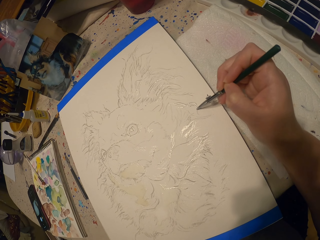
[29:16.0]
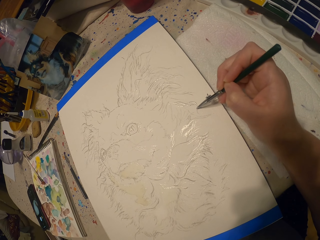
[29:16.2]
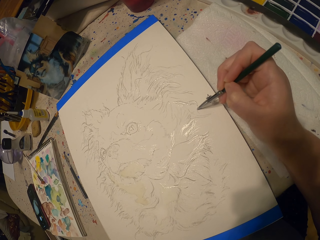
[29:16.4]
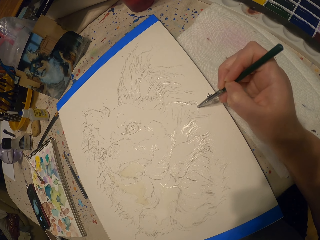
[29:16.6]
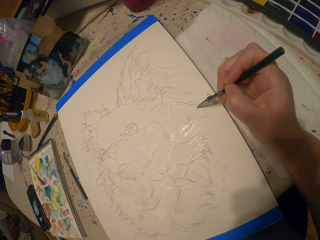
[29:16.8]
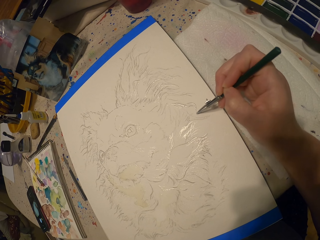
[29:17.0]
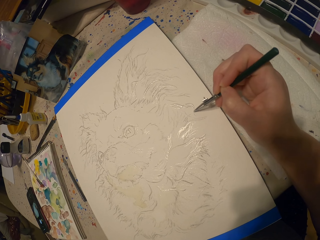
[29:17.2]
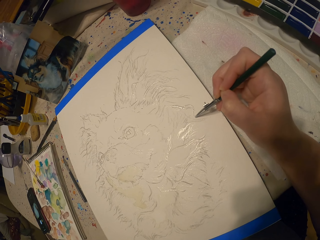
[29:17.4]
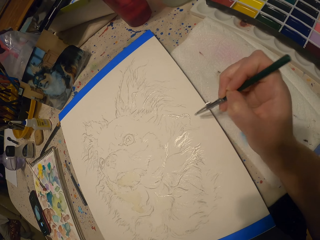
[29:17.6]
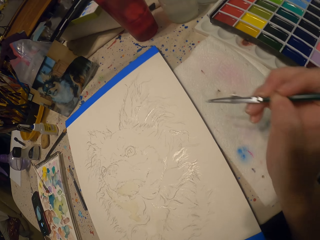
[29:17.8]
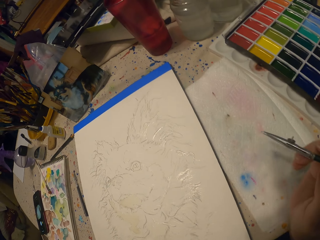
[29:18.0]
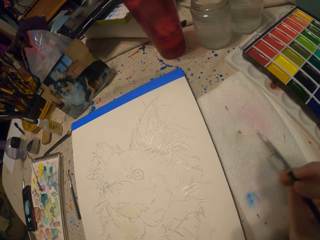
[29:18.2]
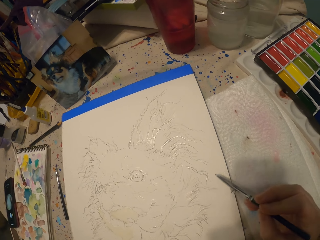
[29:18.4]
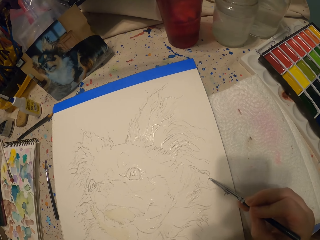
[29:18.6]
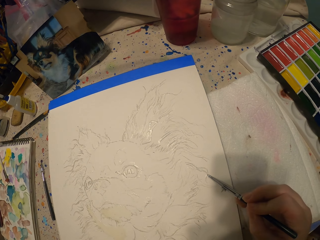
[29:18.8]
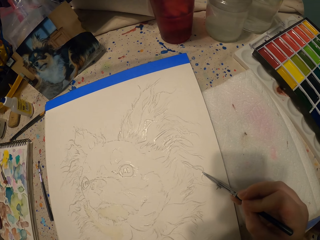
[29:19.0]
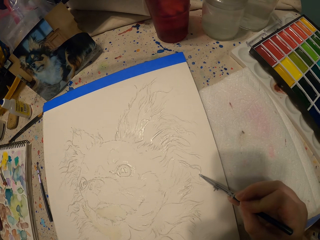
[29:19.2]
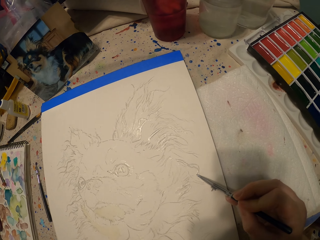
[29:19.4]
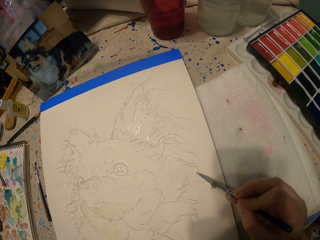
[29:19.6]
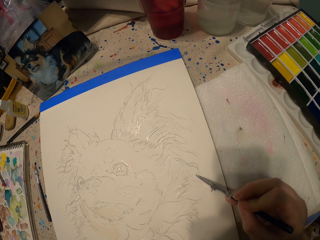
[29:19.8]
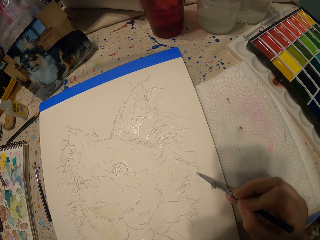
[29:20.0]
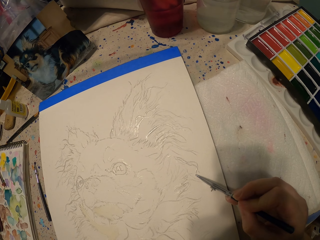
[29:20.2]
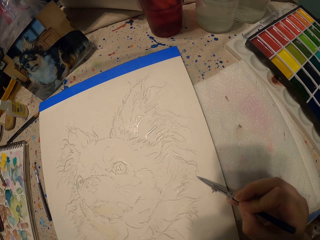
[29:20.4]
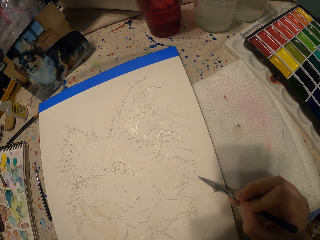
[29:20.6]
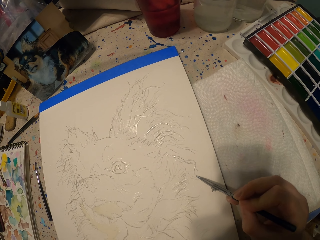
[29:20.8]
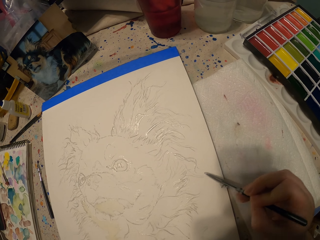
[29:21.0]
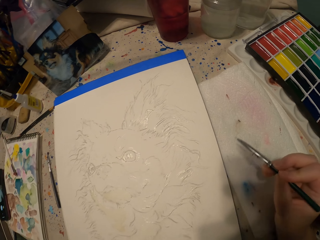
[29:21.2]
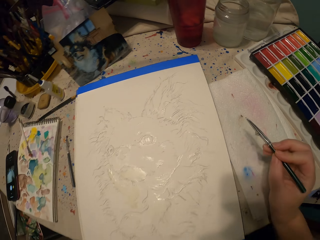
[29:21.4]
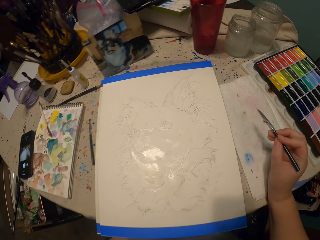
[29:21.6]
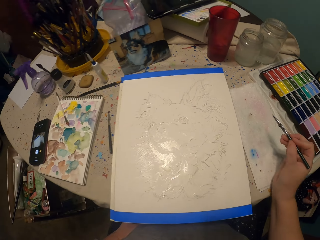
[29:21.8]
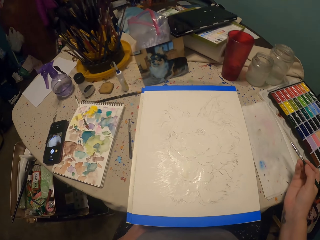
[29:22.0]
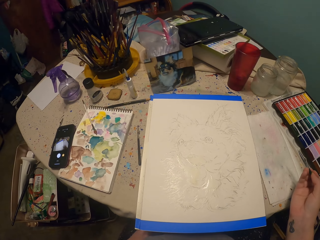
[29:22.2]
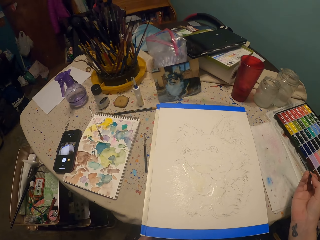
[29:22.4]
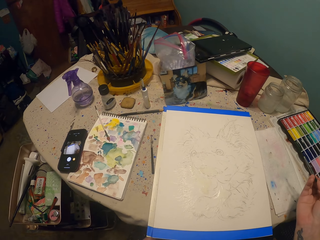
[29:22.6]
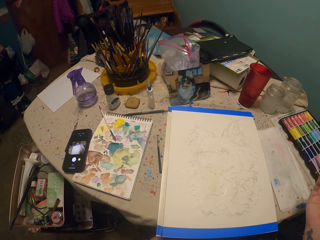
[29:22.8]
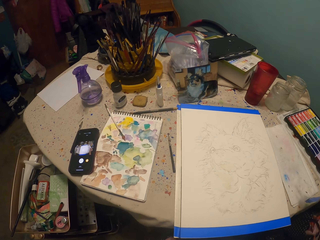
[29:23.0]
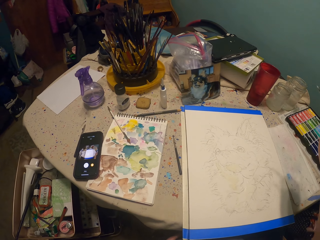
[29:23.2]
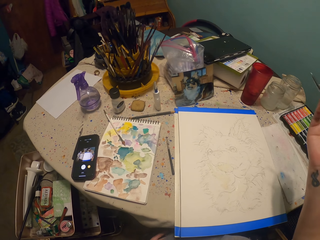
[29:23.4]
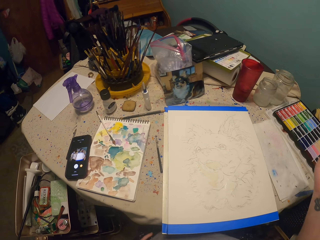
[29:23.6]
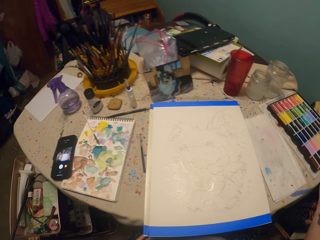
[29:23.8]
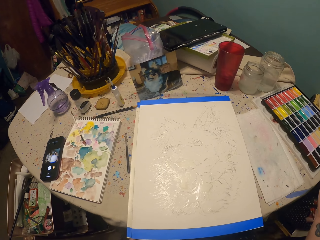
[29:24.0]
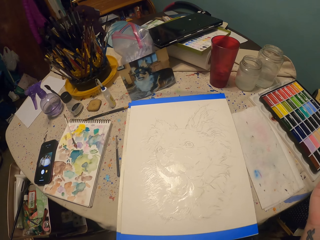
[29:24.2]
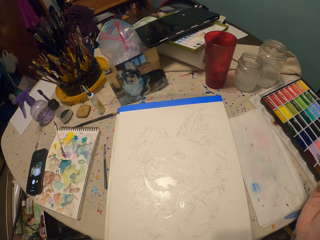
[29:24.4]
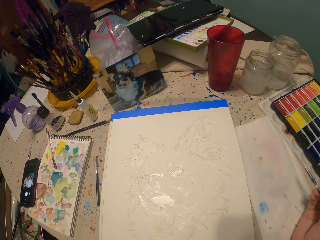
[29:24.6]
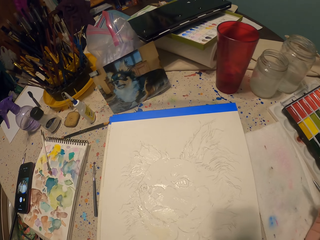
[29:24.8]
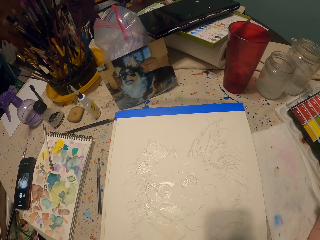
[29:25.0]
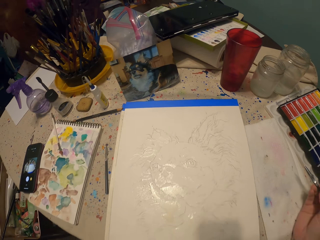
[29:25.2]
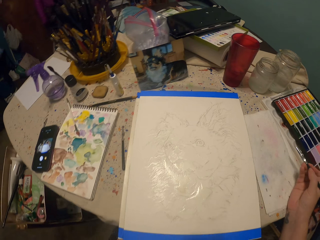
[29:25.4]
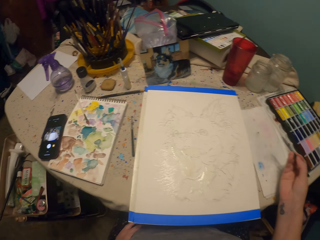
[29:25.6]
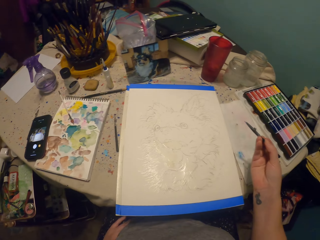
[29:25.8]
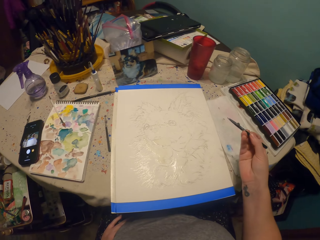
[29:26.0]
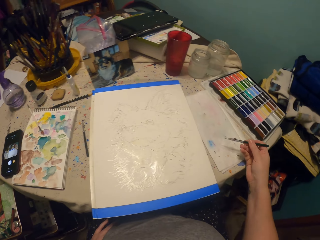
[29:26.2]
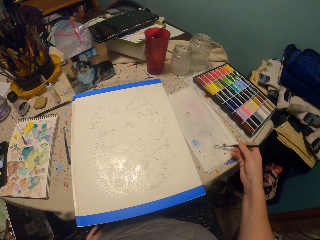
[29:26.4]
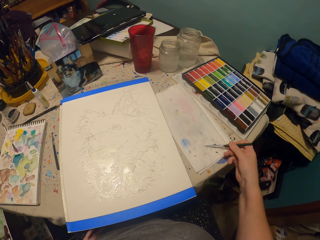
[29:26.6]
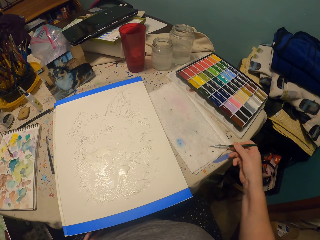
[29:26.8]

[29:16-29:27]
The camera wearer lifts a hand up. They sketch the picture. They stop sketching and remove the hand from the paper. They lift the hand up. They place the hand on the table.

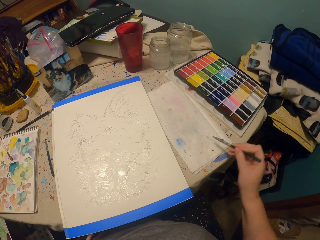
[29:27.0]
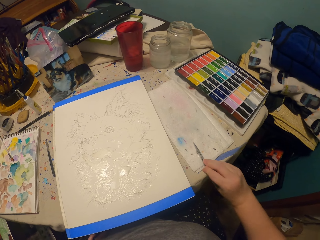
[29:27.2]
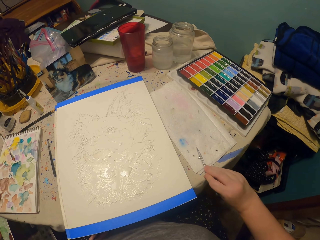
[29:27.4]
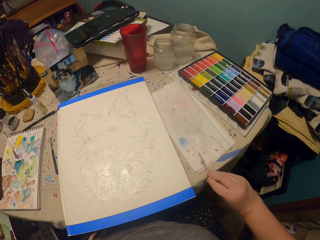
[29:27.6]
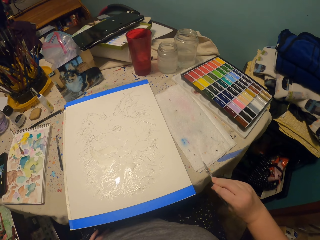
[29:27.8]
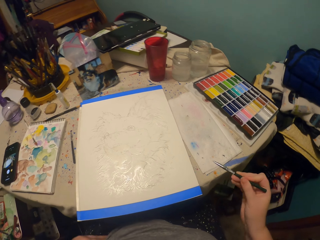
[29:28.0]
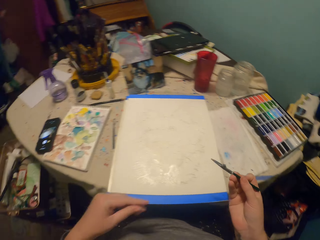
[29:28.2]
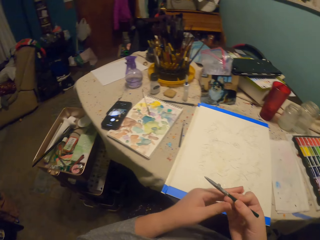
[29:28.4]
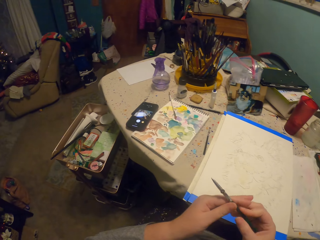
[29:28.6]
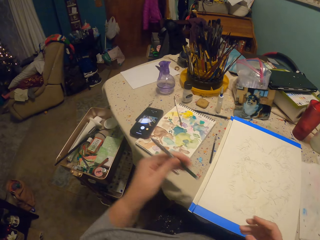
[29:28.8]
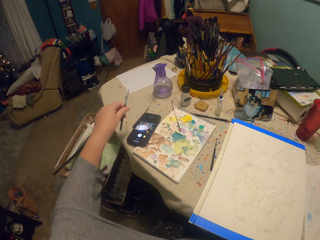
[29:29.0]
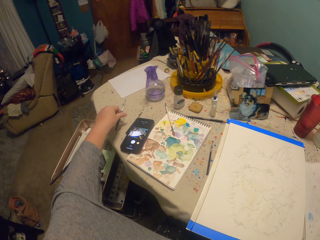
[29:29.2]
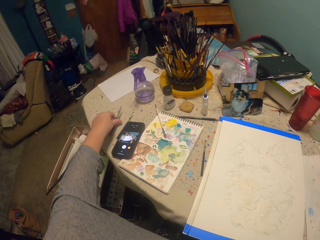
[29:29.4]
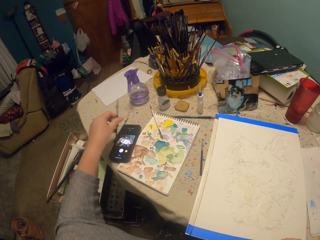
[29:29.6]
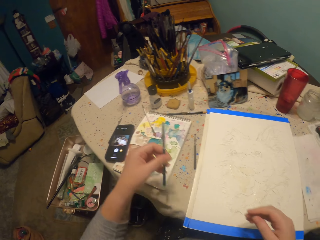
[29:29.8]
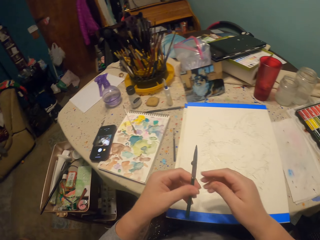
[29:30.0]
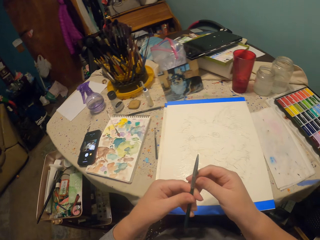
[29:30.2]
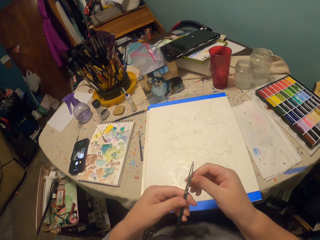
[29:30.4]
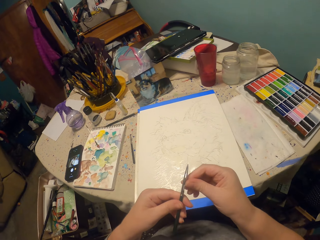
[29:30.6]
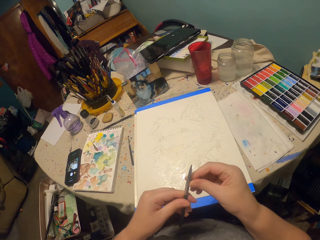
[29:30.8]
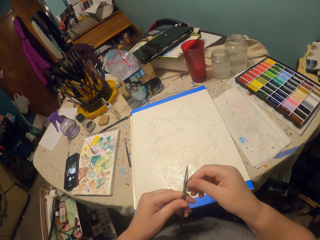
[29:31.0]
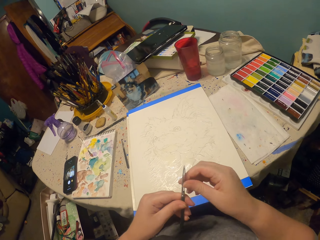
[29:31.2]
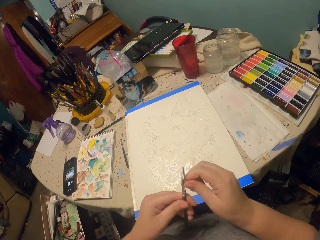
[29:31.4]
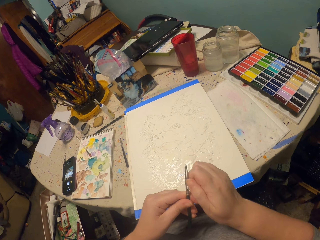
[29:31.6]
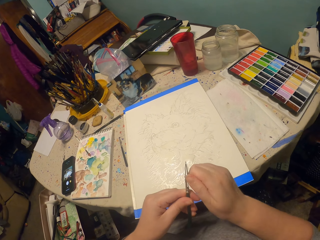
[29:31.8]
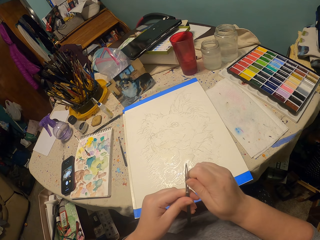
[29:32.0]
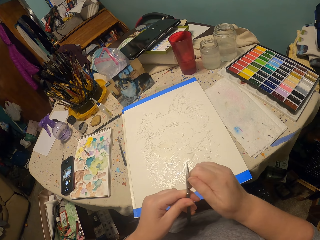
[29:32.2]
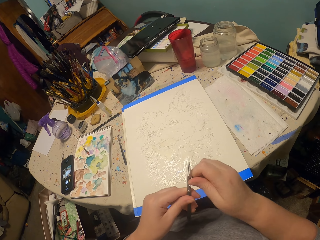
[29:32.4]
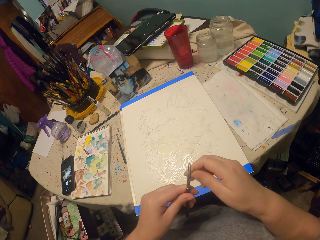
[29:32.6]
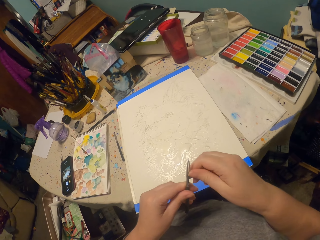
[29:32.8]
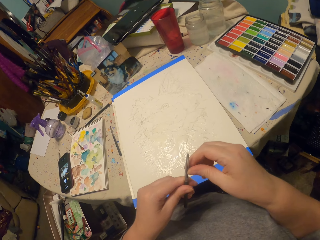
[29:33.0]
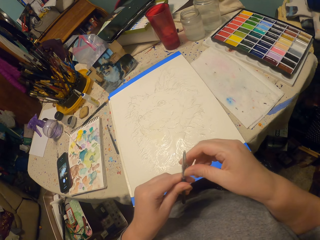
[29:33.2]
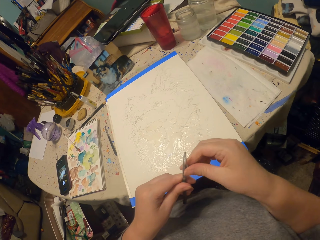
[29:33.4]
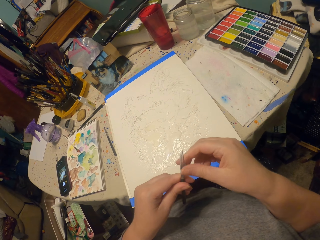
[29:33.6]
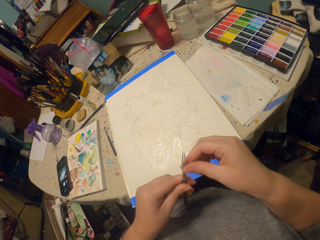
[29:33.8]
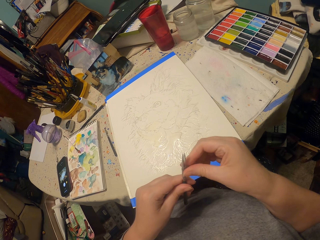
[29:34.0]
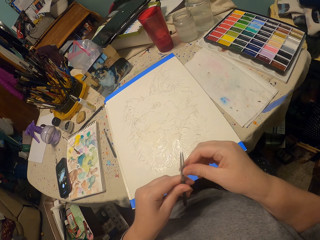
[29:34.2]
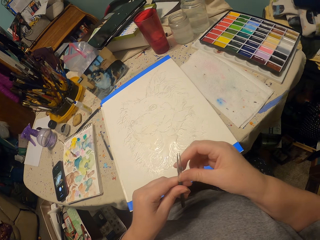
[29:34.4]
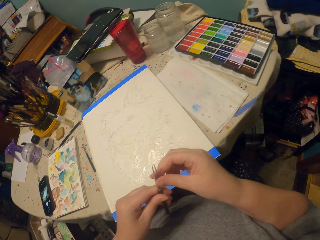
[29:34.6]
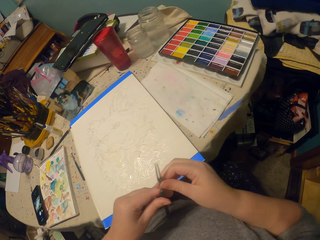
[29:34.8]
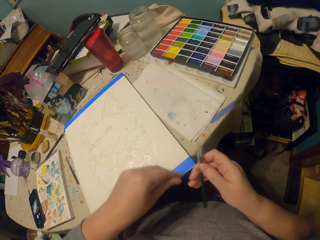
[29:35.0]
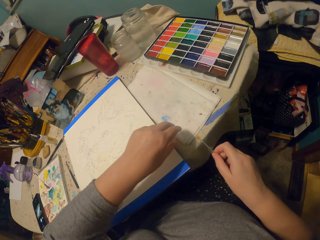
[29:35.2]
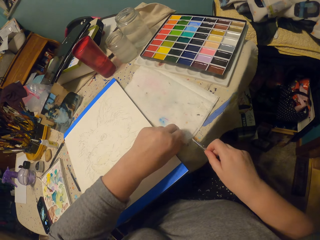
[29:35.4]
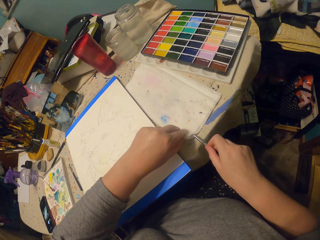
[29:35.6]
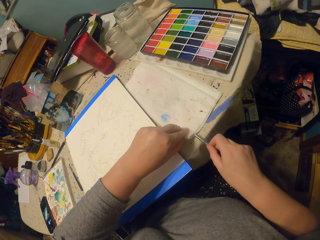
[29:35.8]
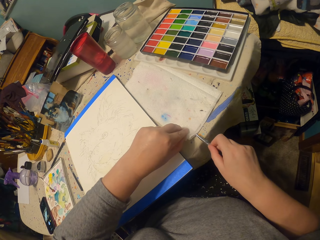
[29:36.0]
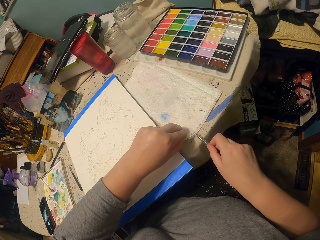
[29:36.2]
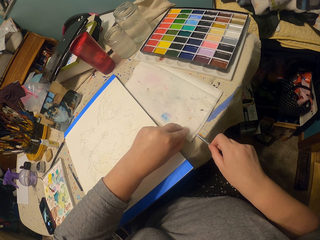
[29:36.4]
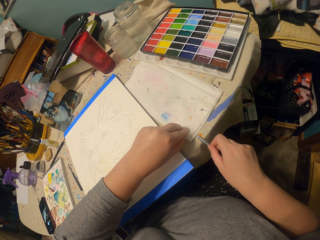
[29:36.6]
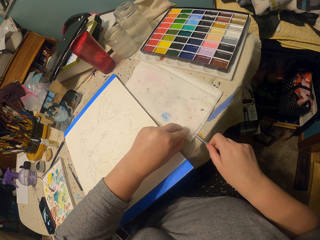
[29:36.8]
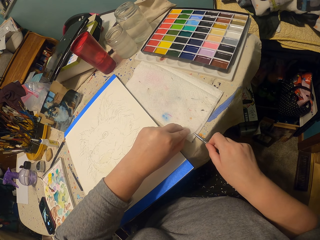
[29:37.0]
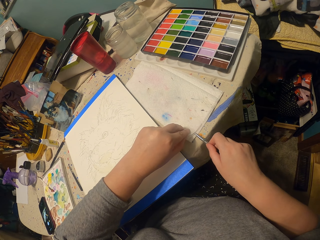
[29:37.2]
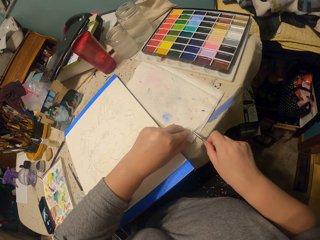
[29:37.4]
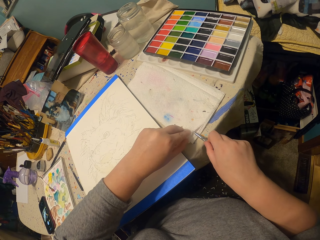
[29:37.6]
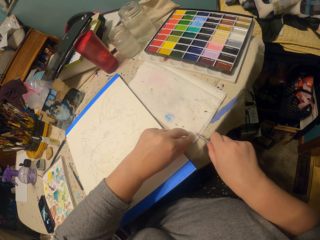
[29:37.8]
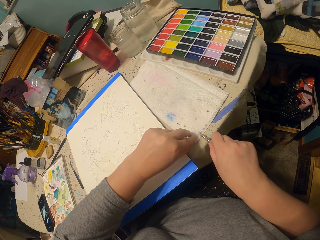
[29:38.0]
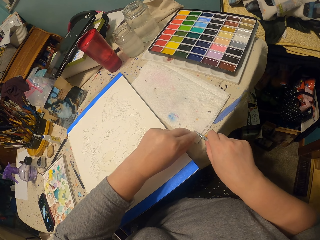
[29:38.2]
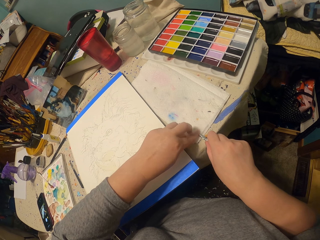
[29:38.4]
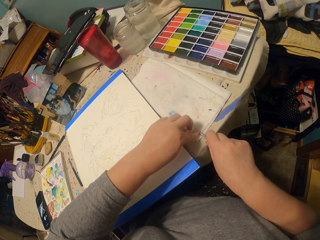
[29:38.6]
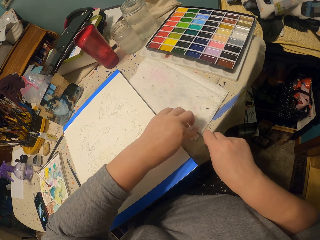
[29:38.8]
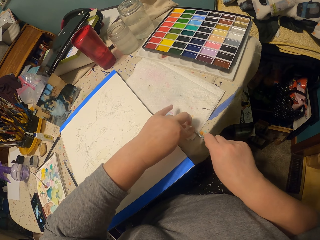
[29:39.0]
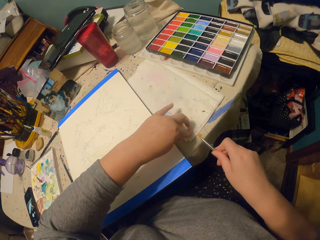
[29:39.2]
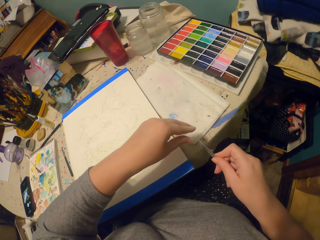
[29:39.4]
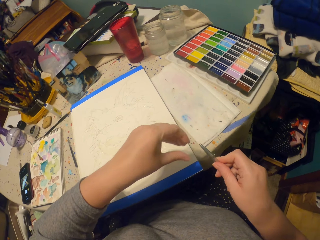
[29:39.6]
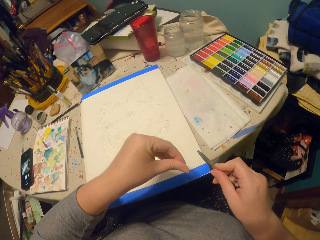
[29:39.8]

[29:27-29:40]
The camera wearer lifts their hand up. They wipe paint off the pencil or brush on a white piece of paper. They lift their hand up. They place the brush on the table with the left hand. They pick up the pencil. They lift their hand up. They touch the brush. They adjust the pencil. They rotate the brush. They place the brush on the wiper. They wipe paint off the pencil on the white piece of paper.
